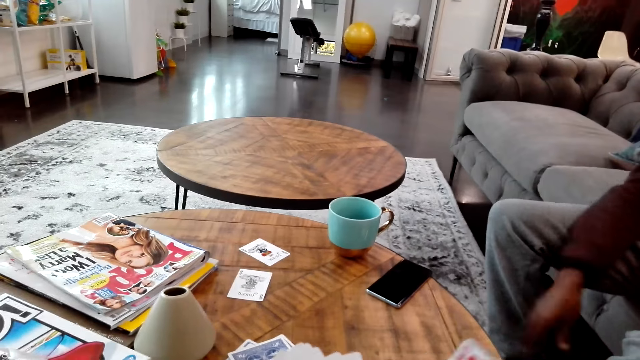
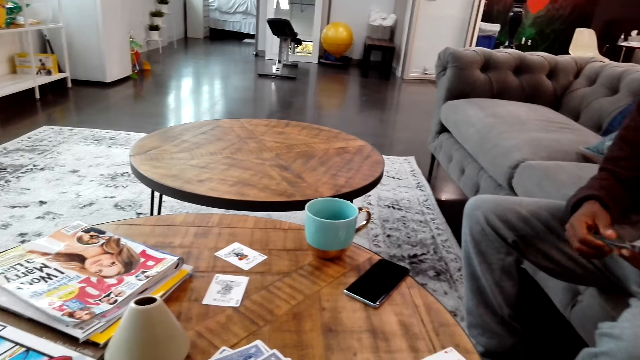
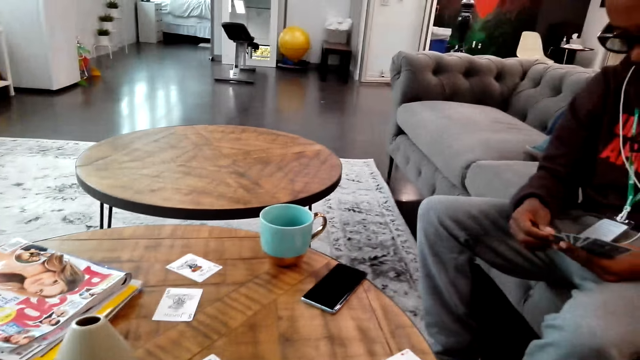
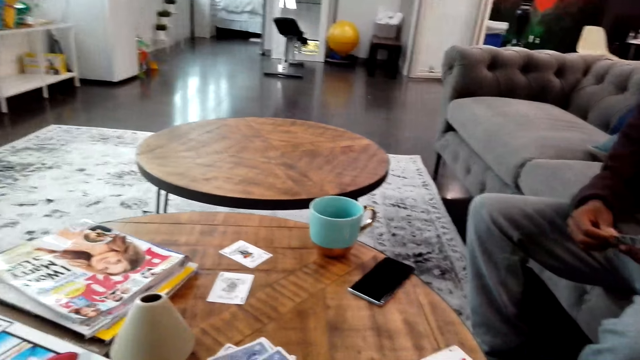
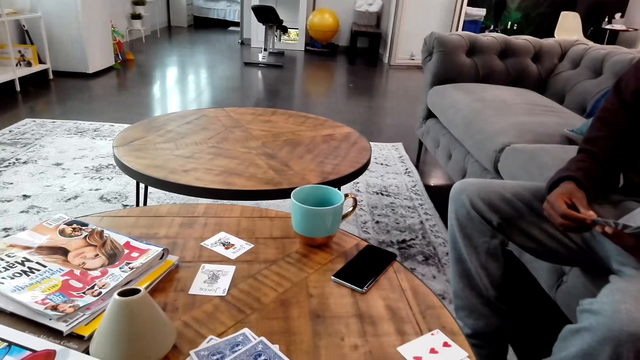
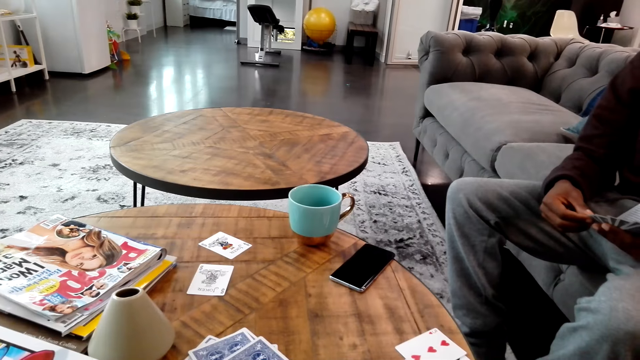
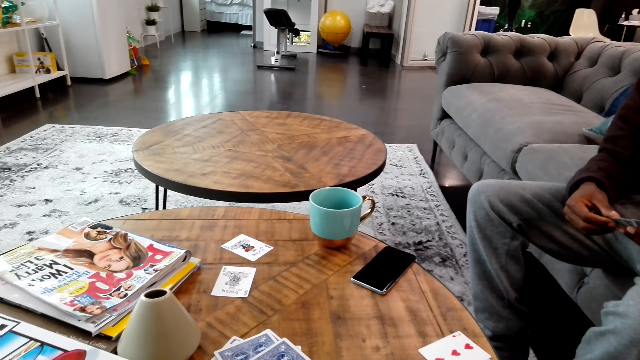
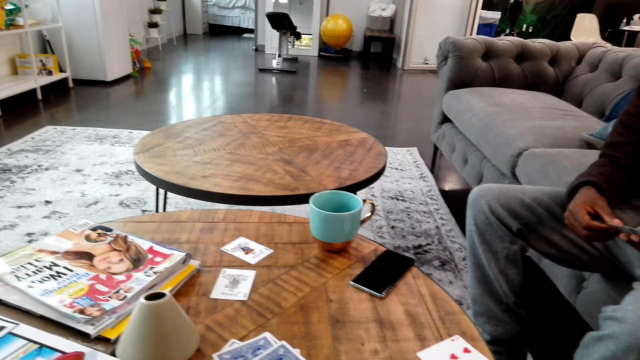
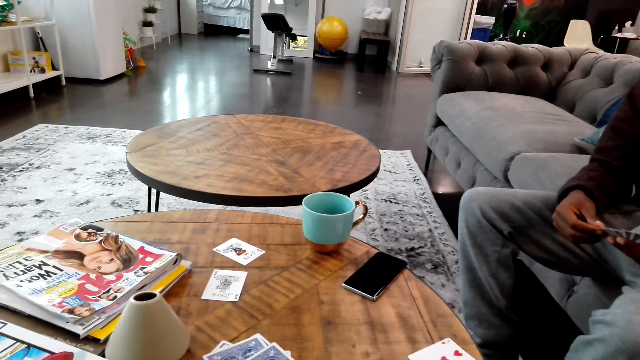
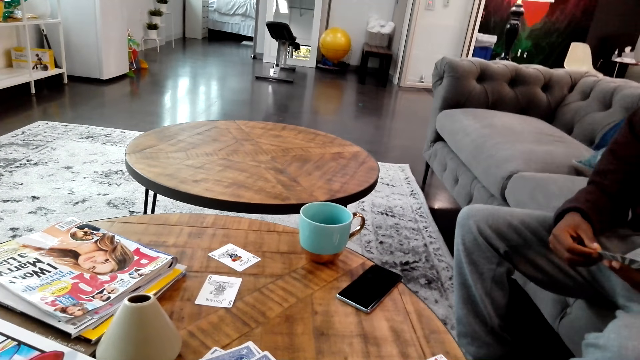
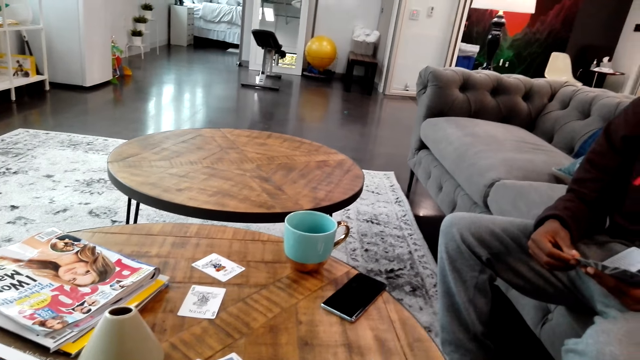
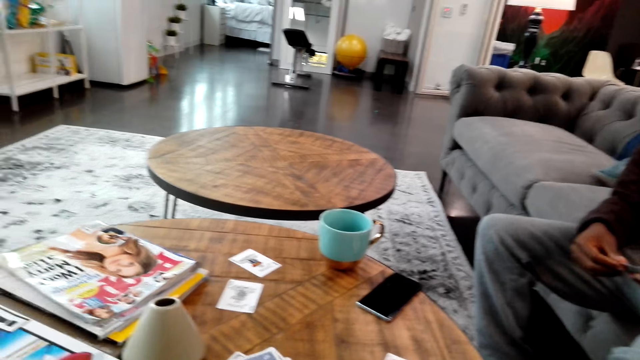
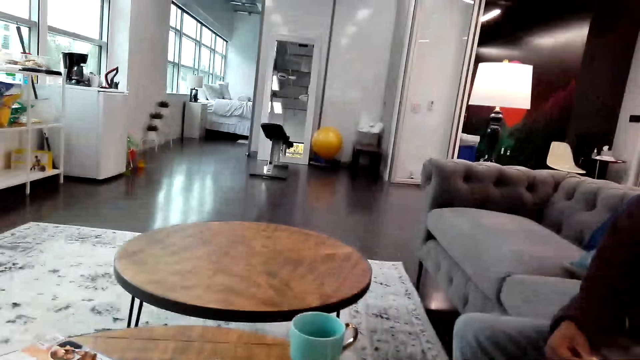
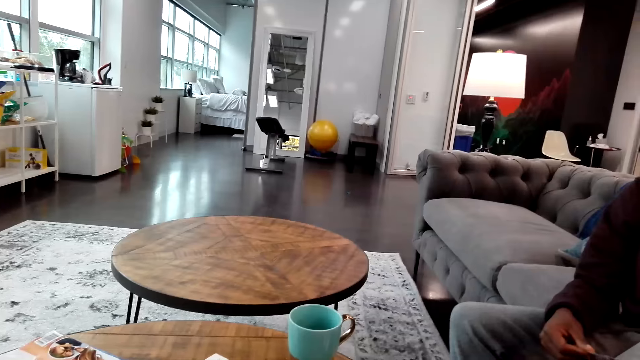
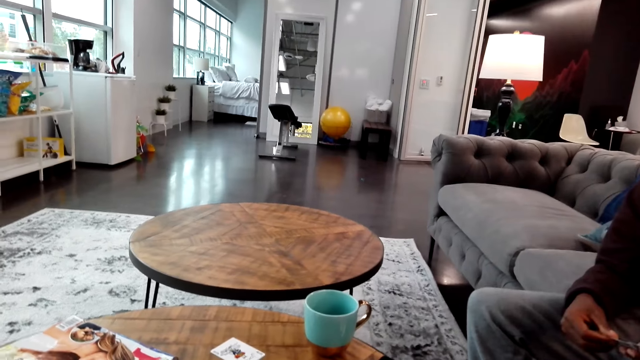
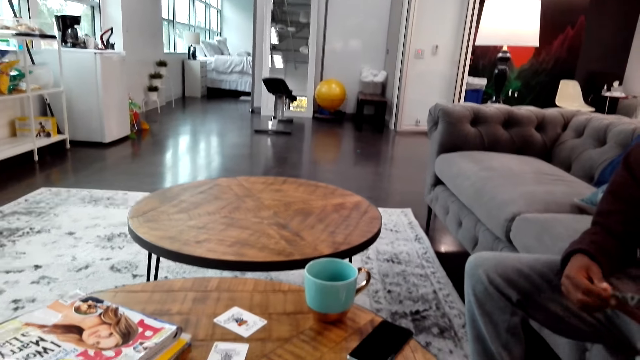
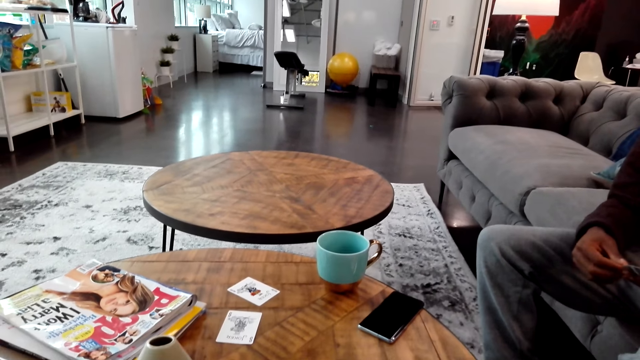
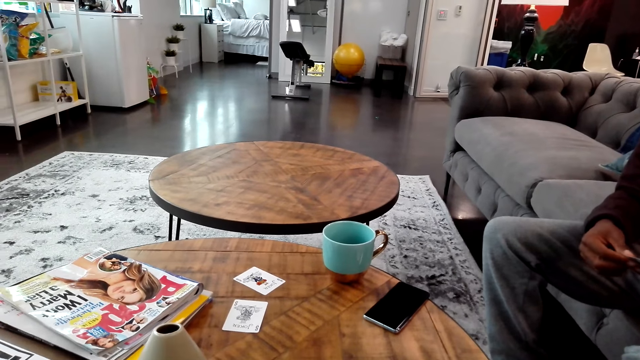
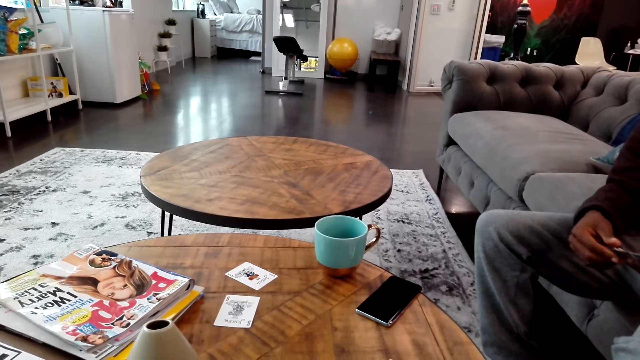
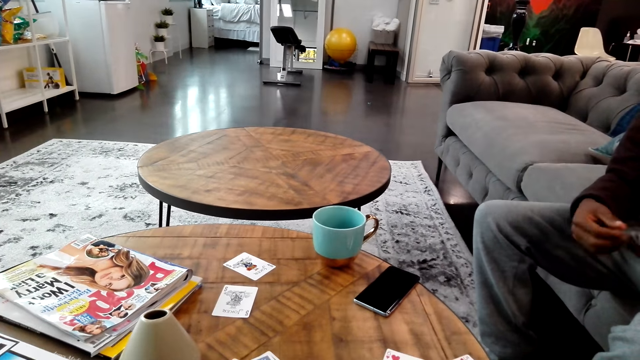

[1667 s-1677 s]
A man moves a card on the table, plays the cards and places a card on the table. The camera wearer stares around, plays the cards and moves the cards on the hands. The man does something.

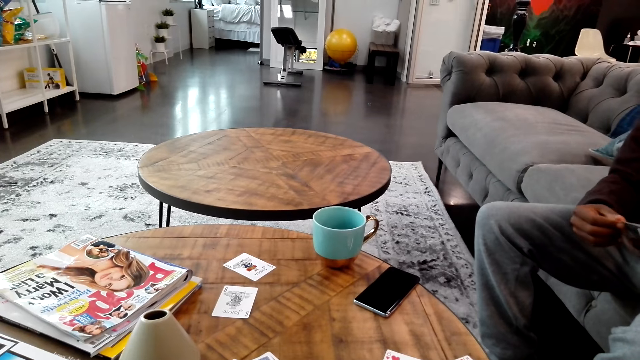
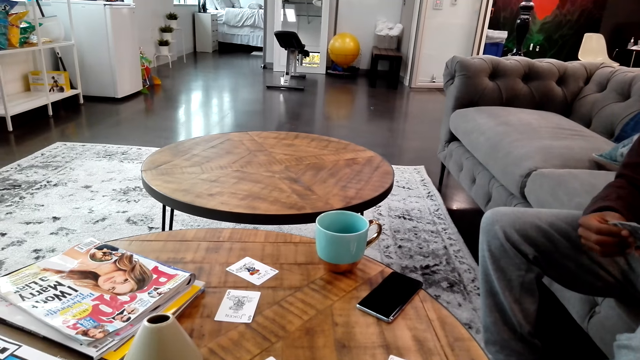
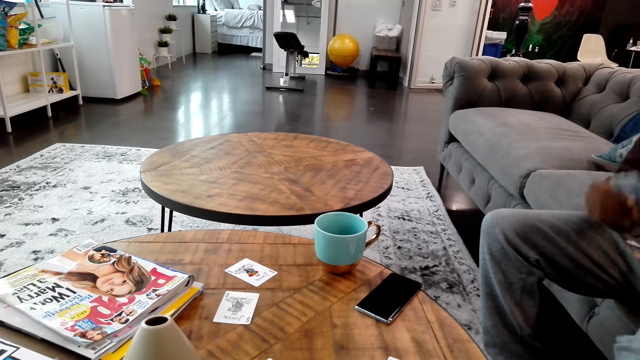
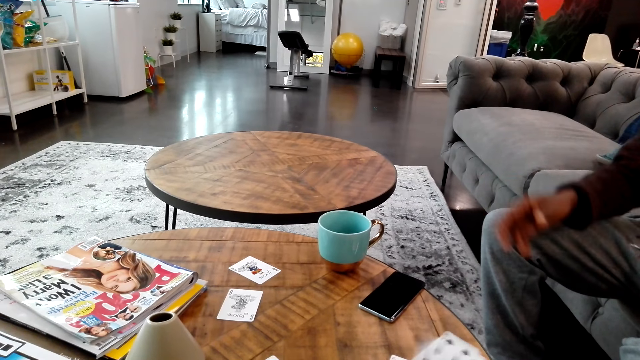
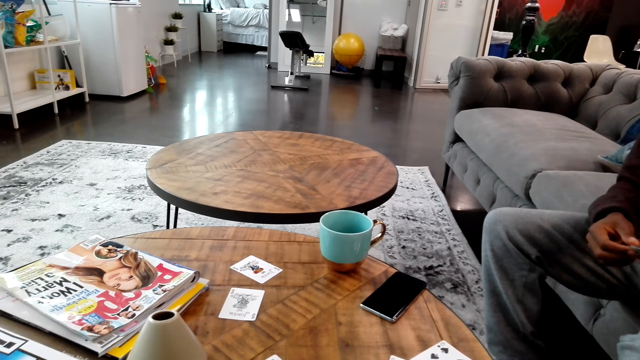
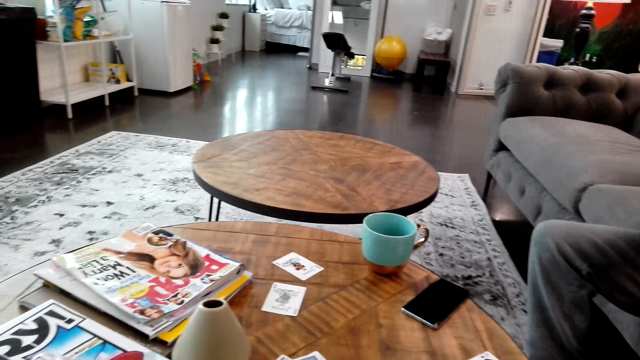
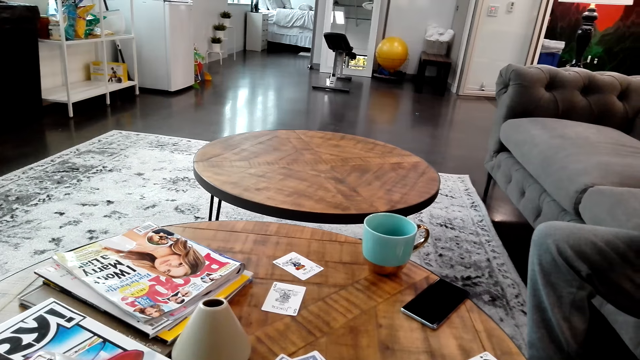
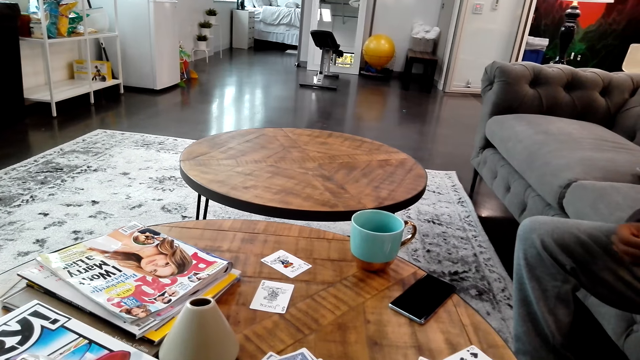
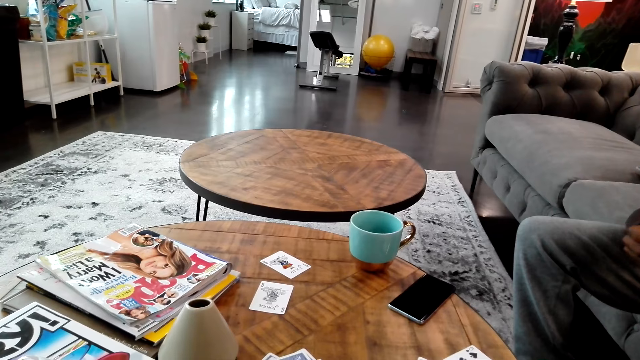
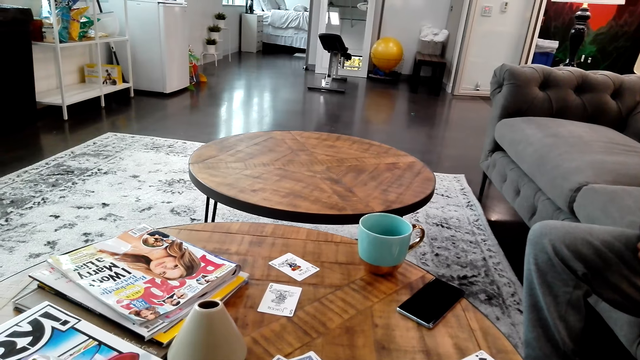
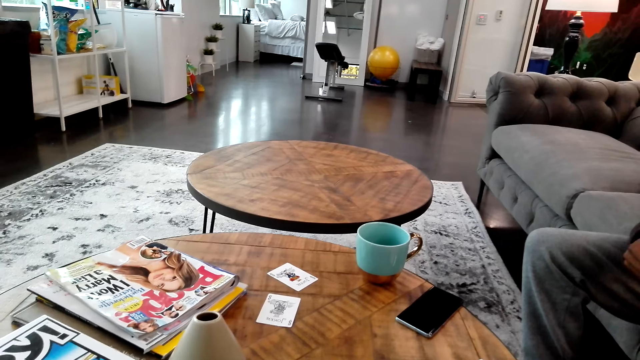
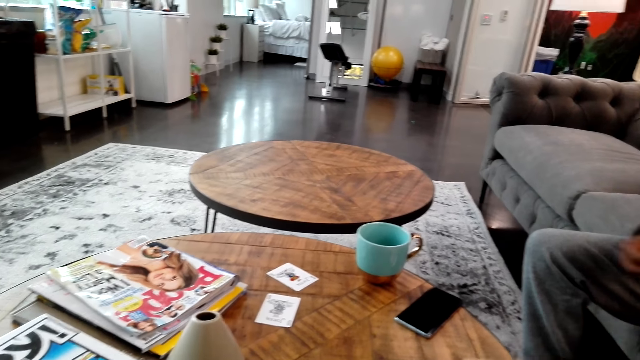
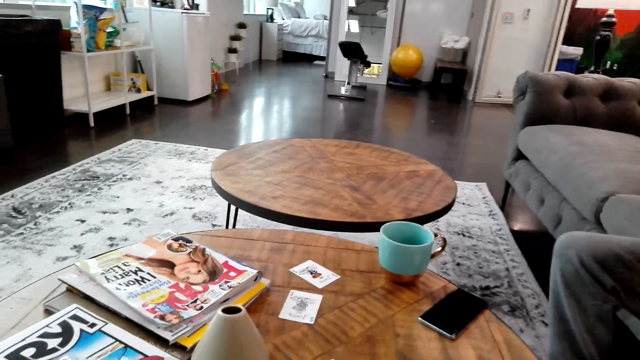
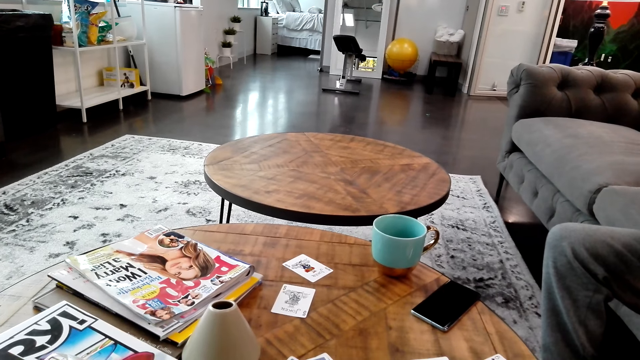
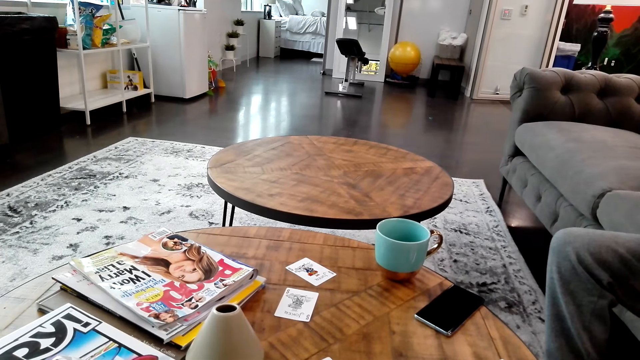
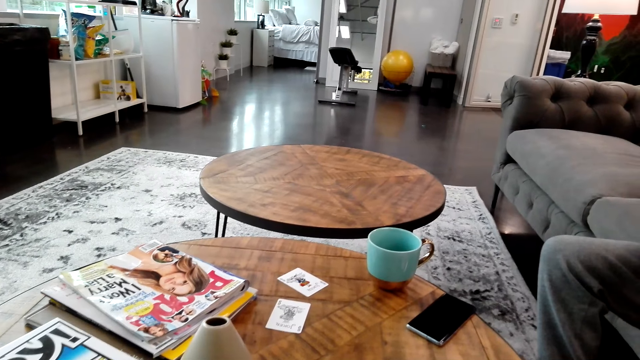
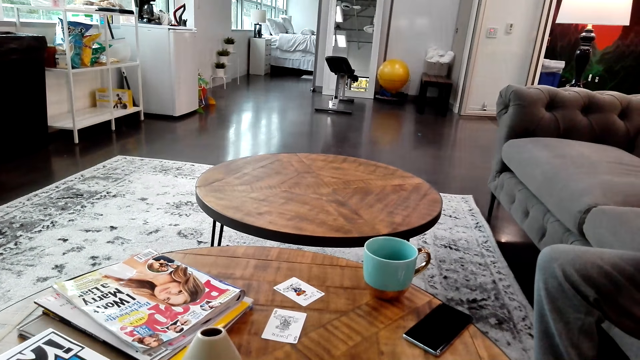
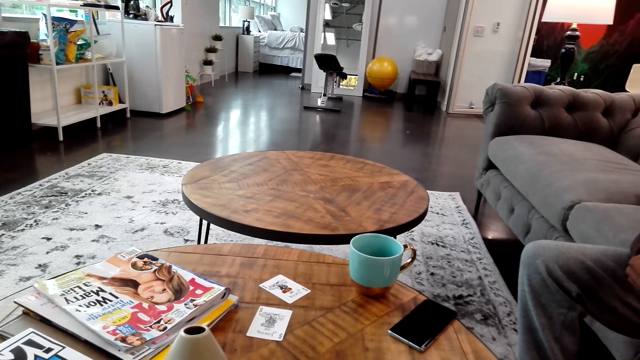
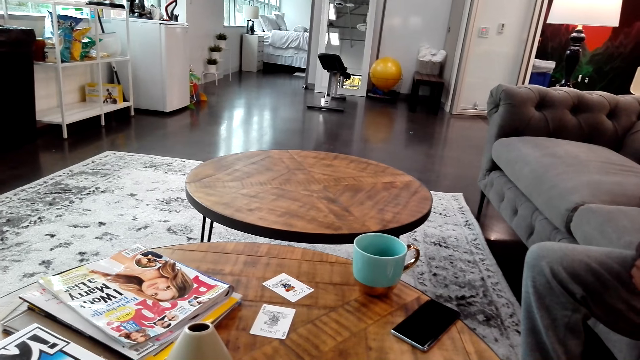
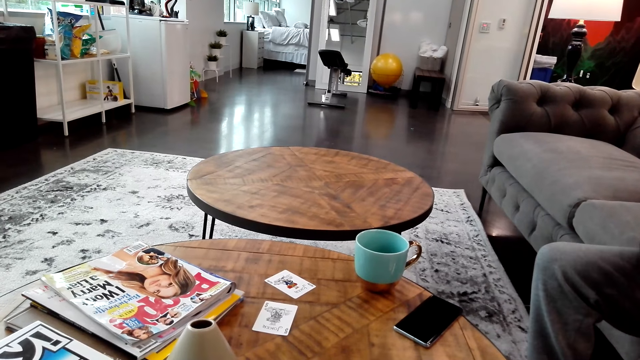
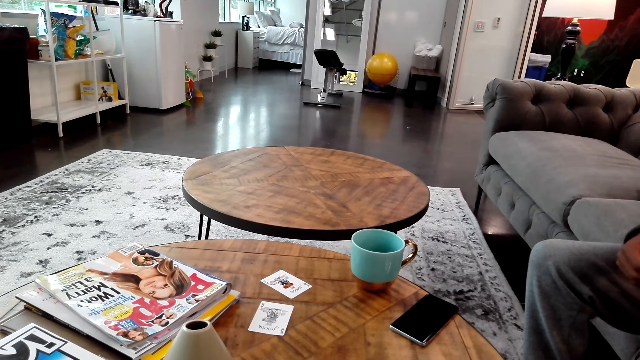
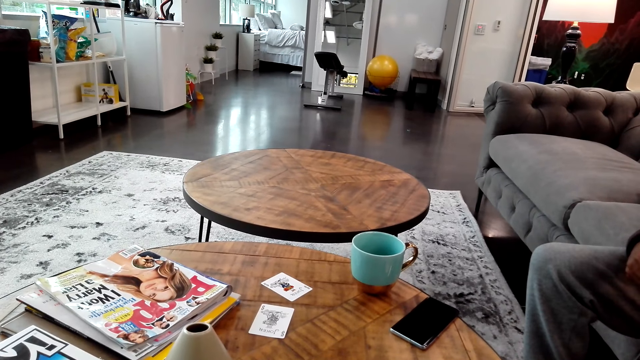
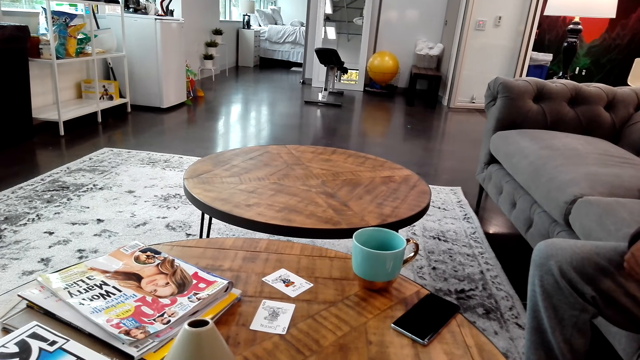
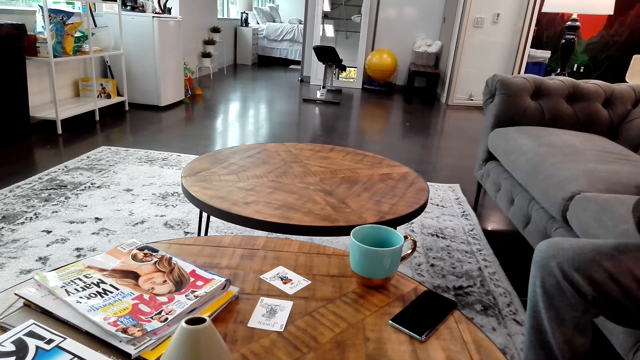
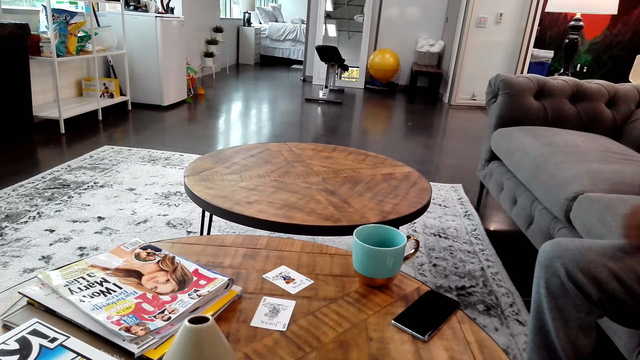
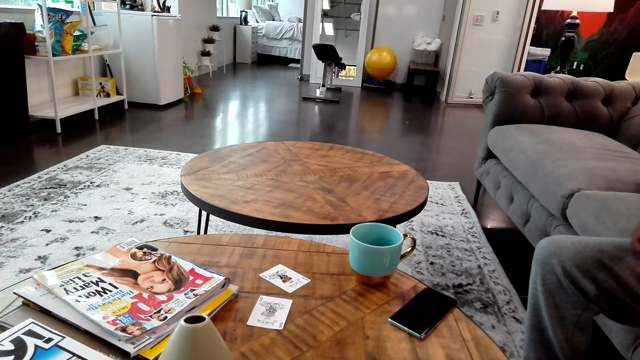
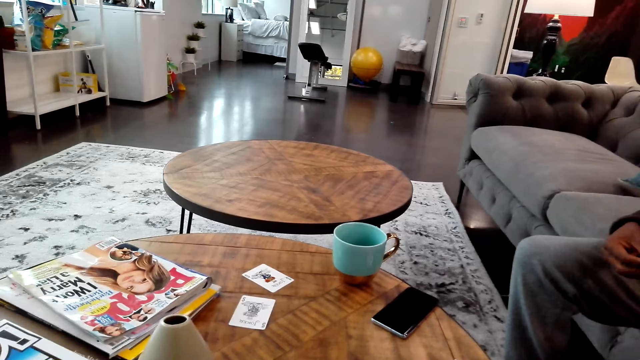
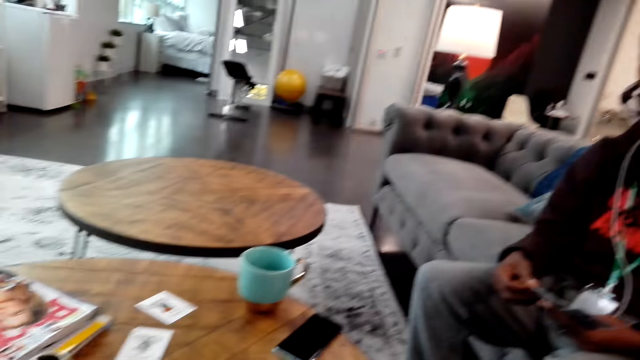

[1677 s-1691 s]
A man plays the cards and drops a card on the table. The camera wearer looks around and moves the cards on the hands. The man moves the cards on the hand.
